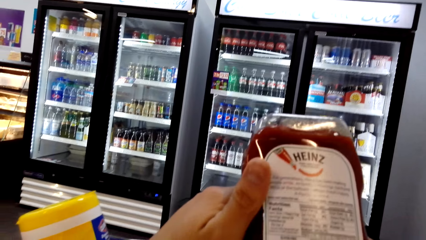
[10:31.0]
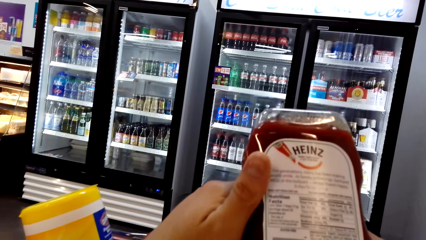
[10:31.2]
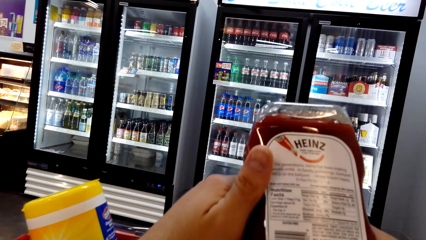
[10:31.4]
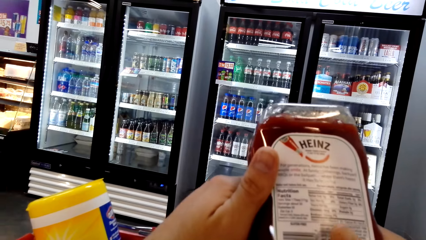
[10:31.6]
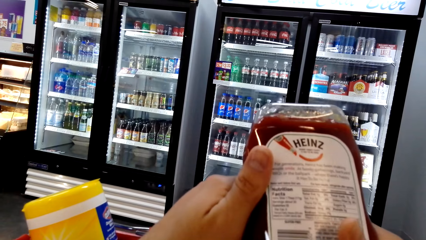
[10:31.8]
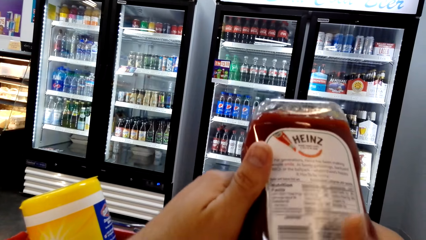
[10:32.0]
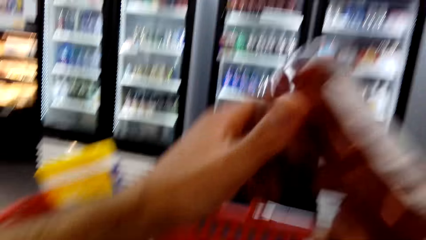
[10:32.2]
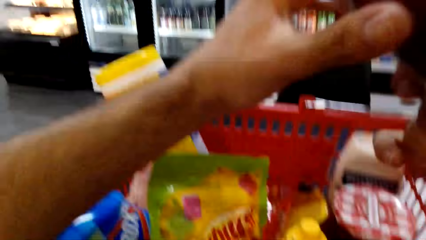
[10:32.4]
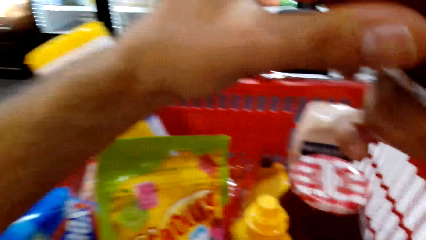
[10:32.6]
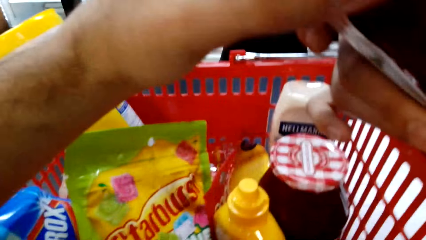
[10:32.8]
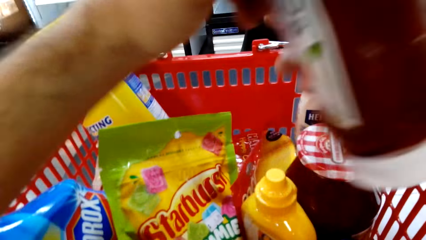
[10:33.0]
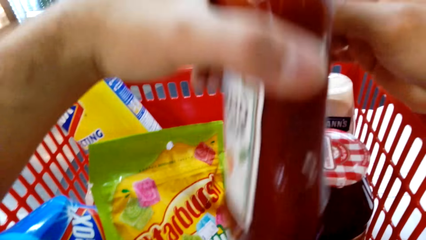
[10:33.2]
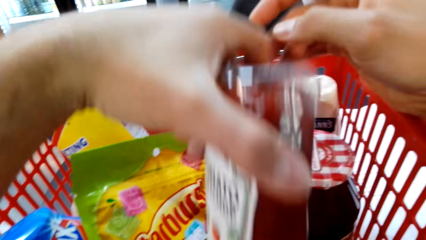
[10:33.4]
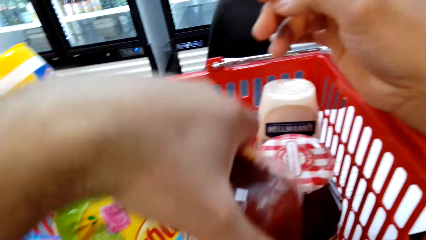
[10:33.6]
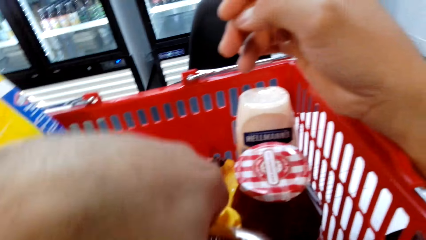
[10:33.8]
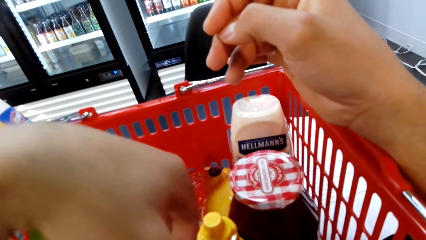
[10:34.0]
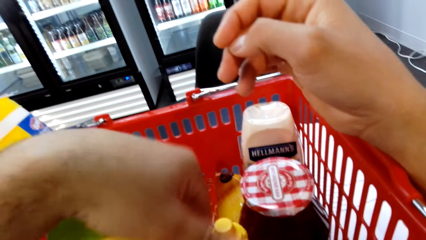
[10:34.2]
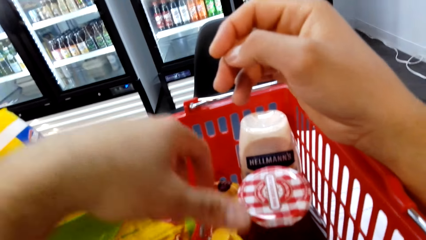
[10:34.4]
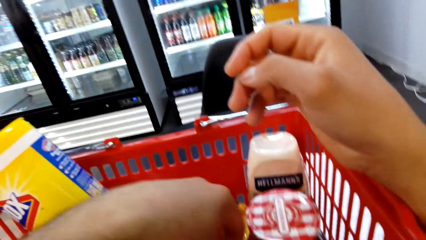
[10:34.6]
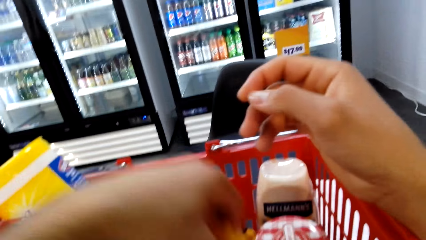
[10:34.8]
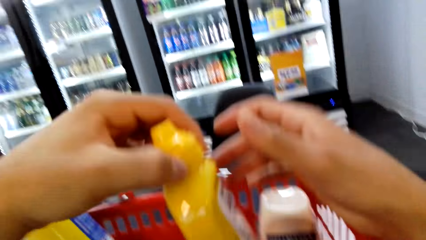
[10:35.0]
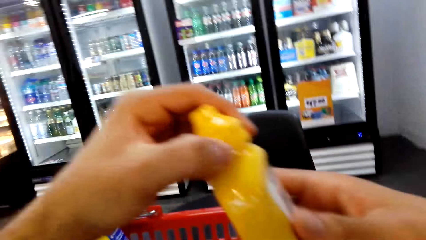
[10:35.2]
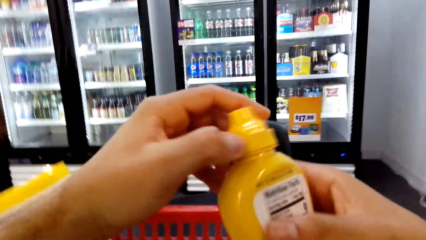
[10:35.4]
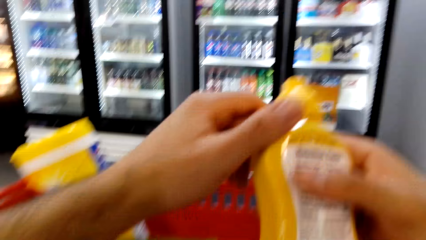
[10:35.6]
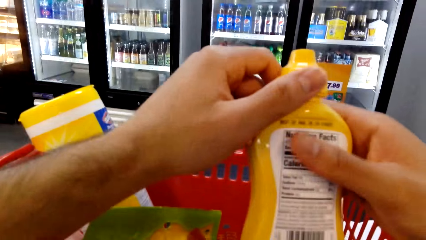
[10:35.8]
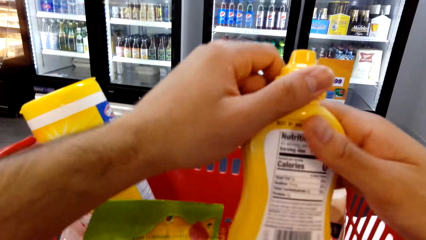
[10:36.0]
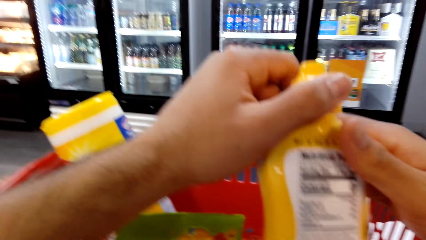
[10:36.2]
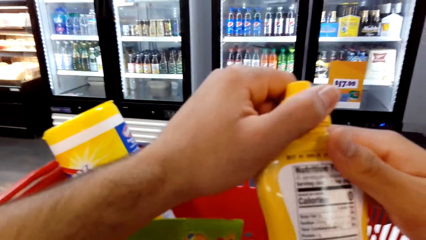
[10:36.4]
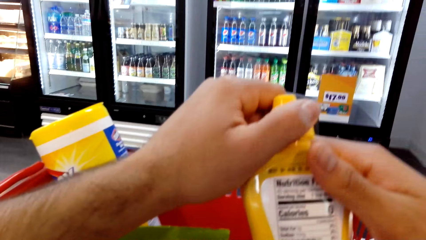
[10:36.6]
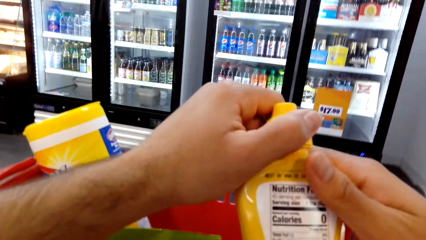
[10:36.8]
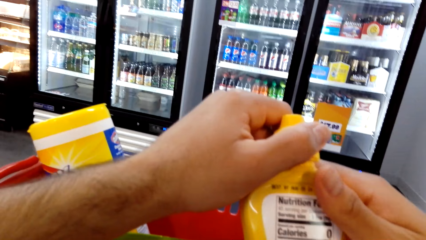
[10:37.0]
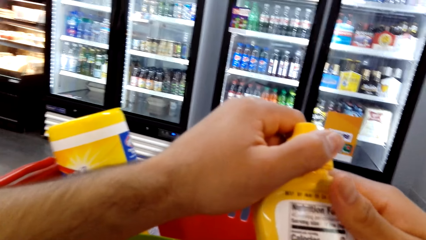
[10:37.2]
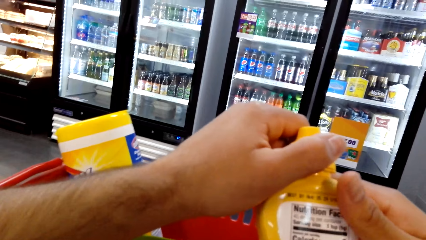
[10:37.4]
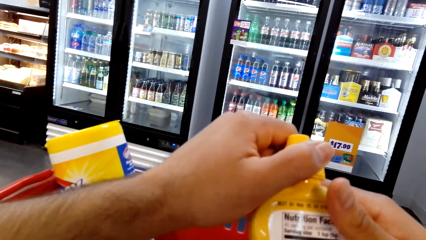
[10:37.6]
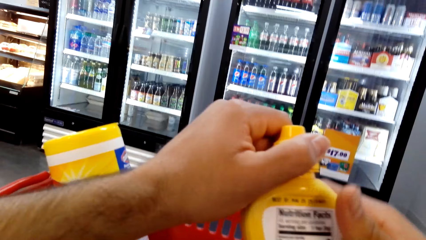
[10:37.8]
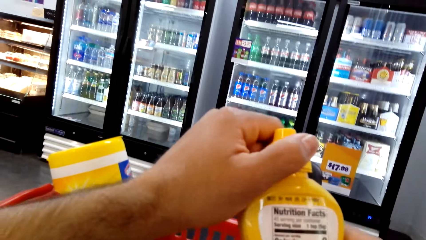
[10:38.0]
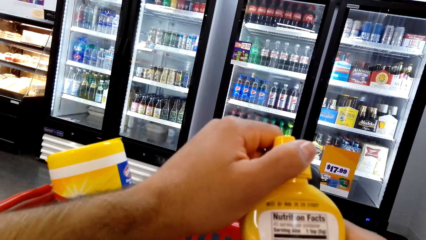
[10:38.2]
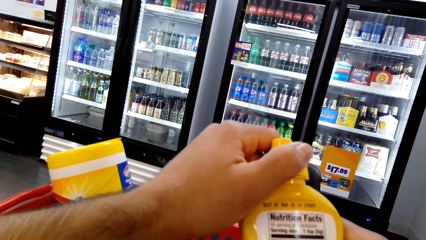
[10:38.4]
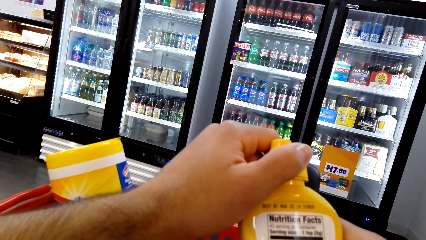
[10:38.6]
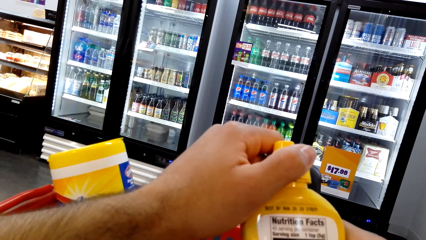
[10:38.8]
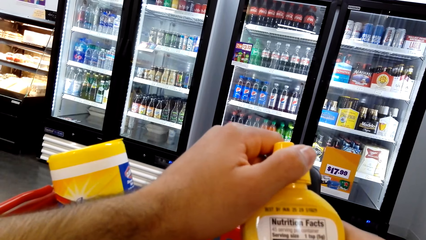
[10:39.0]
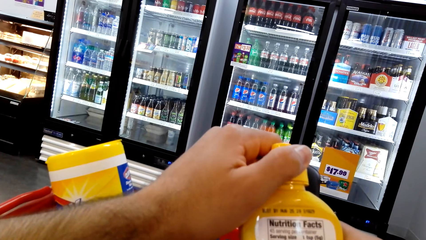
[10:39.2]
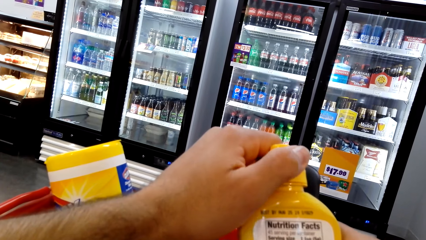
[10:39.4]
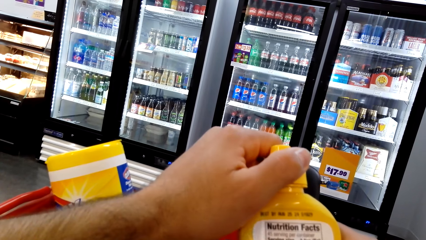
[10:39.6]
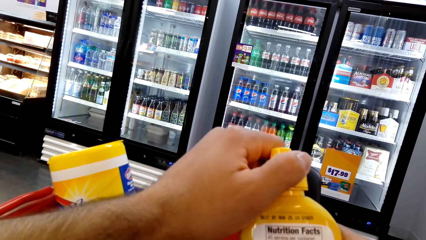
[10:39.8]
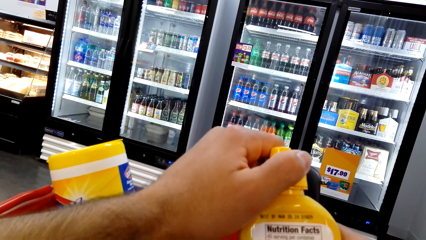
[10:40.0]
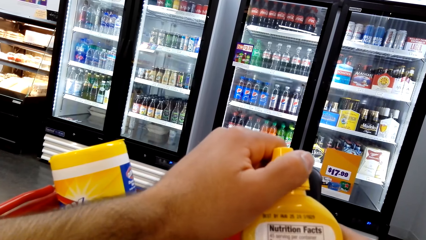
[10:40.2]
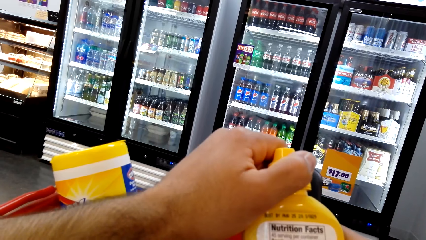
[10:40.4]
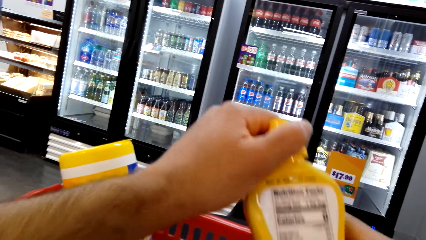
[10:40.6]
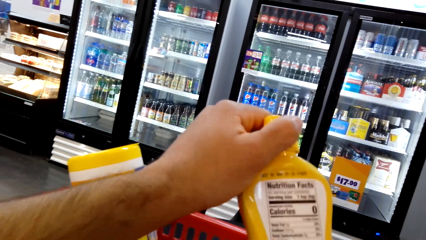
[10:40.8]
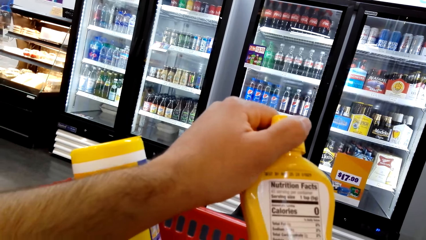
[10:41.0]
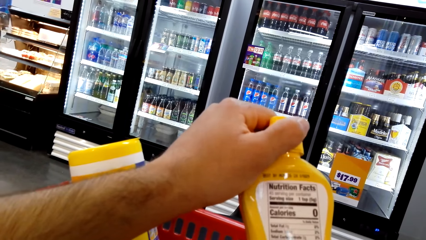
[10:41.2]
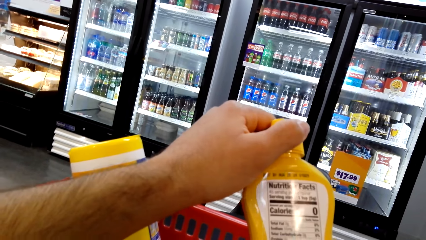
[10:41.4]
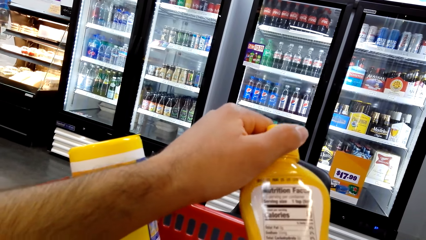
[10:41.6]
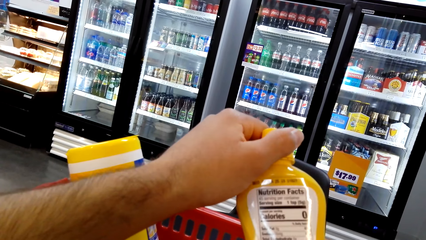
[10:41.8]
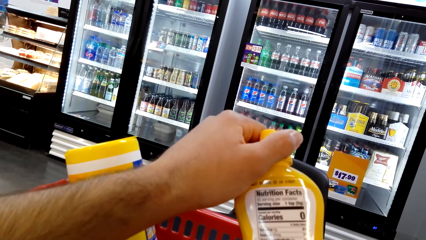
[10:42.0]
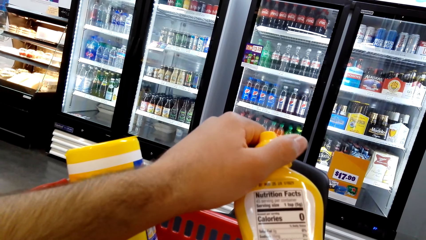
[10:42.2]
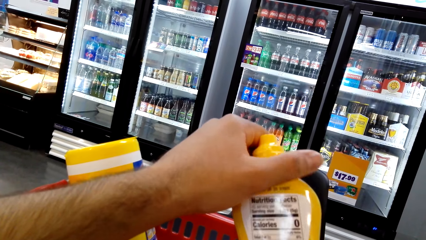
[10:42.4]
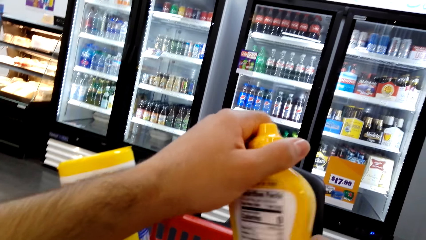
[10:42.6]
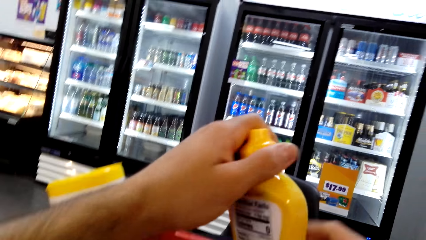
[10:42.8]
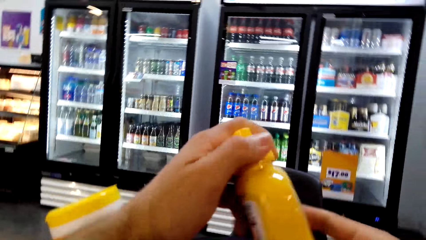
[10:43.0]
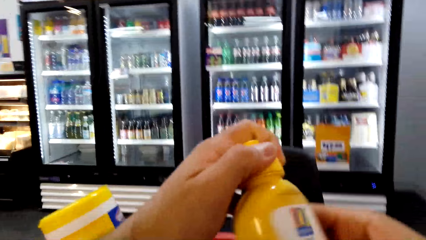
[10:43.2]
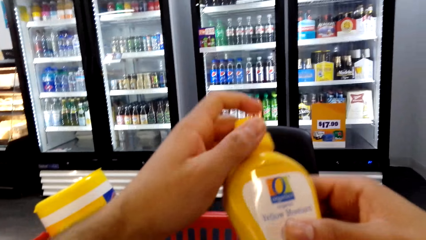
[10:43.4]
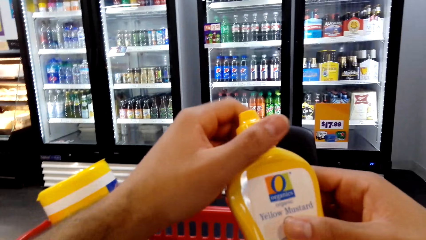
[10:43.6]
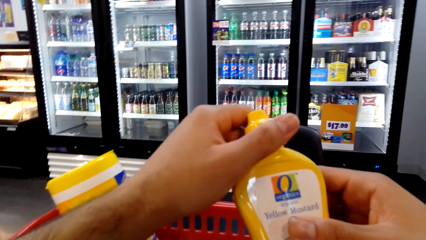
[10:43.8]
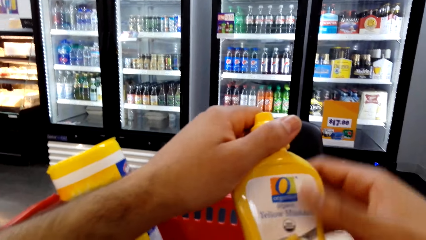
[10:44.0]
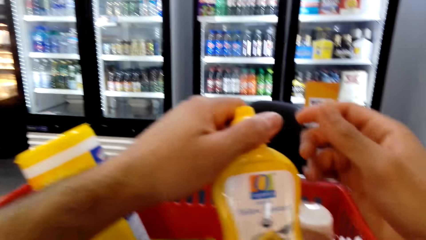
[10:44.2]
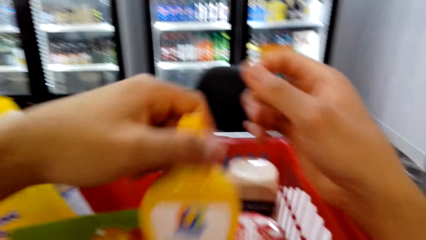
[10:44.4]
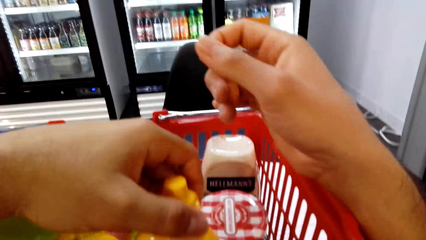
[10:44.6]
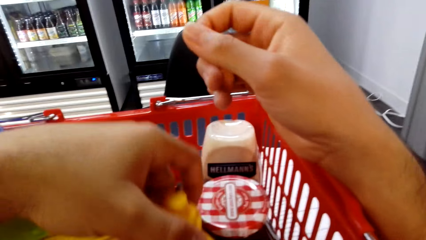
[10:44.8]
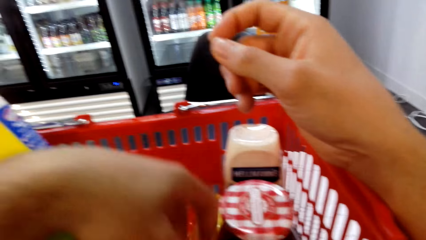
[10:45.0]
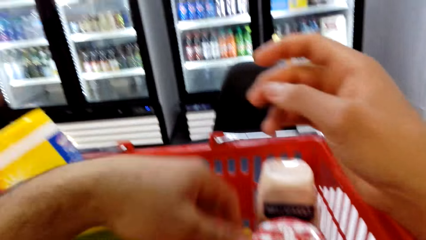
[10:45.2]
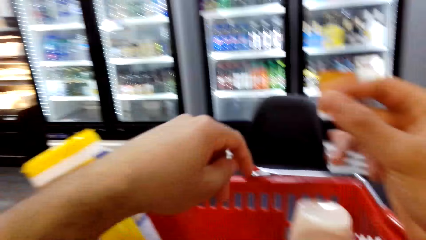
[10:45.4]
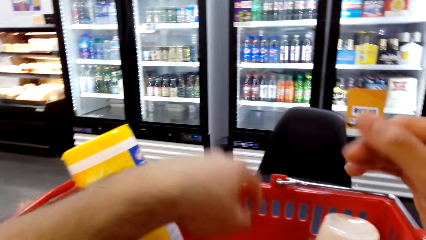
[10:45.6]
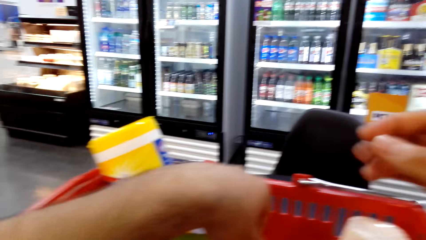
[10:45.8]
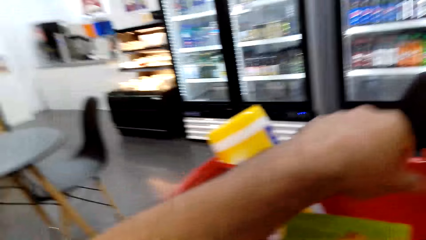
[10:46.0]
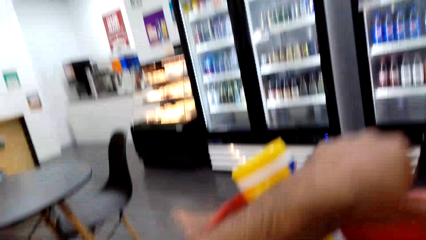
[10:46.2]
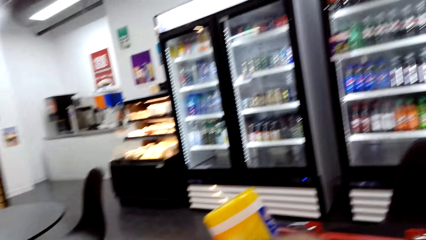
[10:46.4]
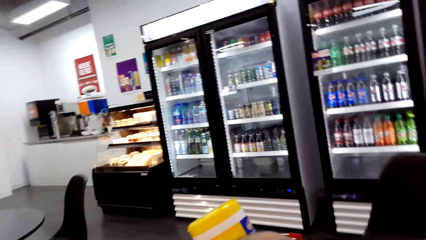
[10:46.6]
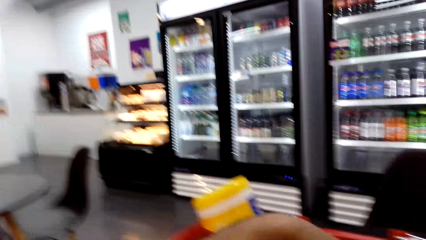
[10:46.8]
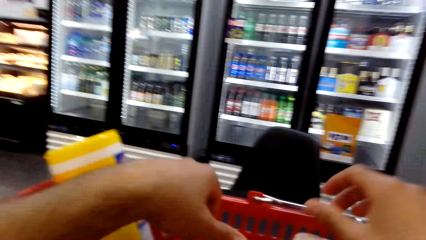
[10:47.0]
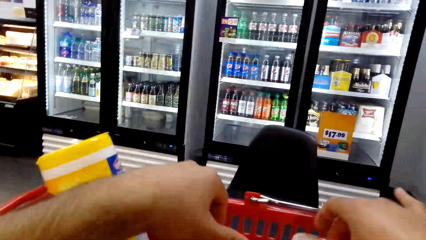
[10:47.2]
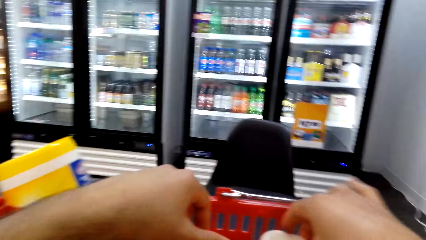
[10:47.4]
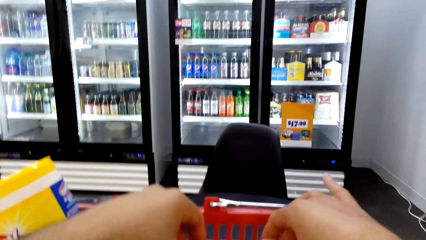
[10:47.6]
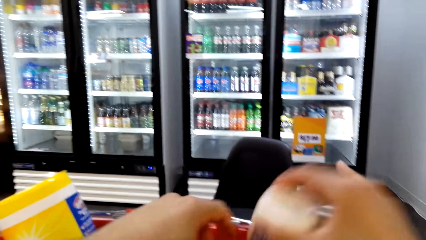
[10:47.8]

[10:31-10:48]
The camera wearer puts sauce in the shopping basket. They take a gel bottle from the basket. They look on the gel bottle. They put the gel bottle in the basket. They take a gel bottle.
